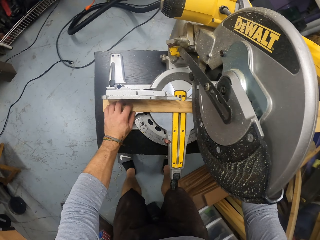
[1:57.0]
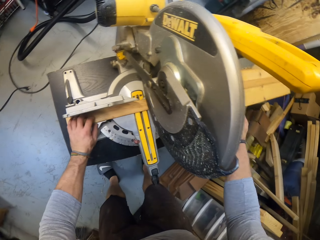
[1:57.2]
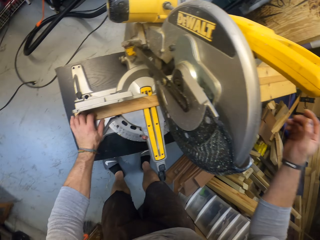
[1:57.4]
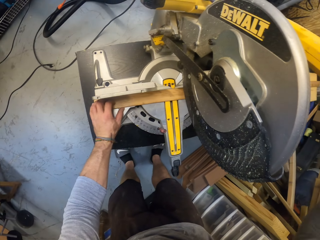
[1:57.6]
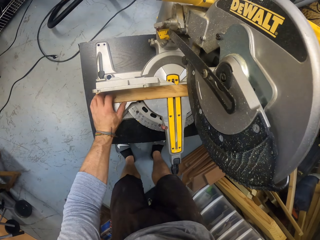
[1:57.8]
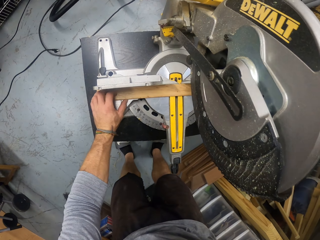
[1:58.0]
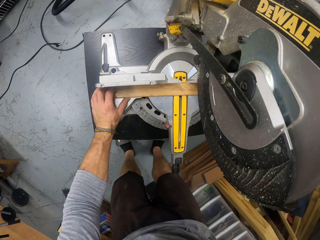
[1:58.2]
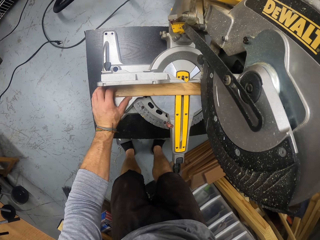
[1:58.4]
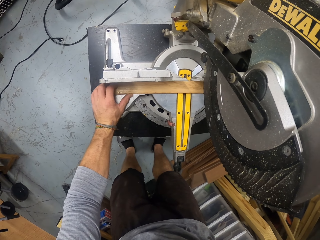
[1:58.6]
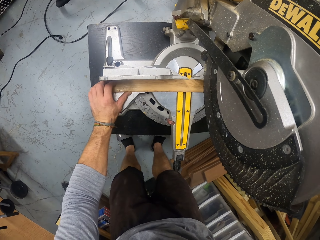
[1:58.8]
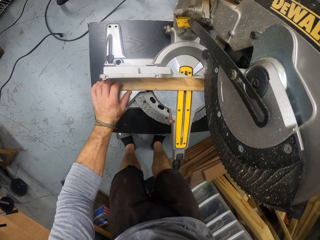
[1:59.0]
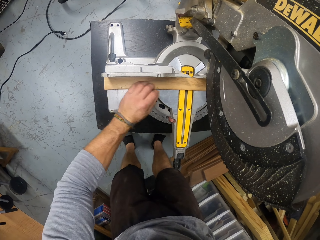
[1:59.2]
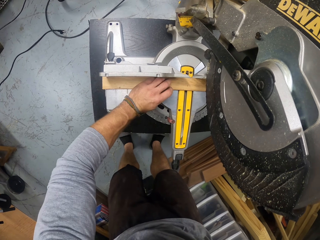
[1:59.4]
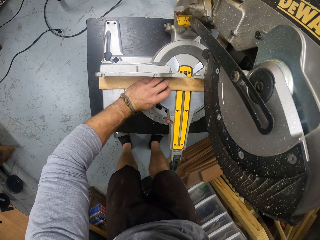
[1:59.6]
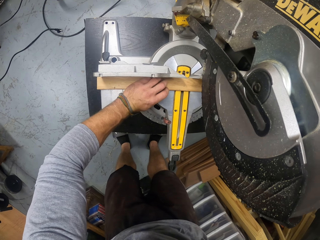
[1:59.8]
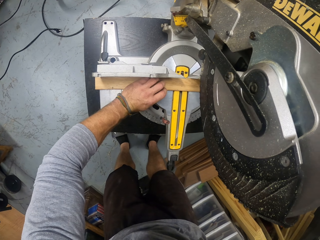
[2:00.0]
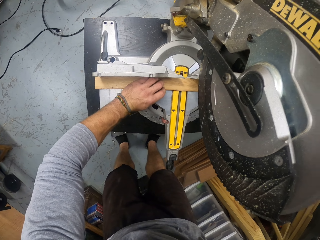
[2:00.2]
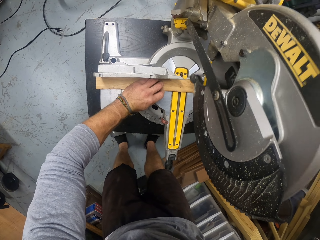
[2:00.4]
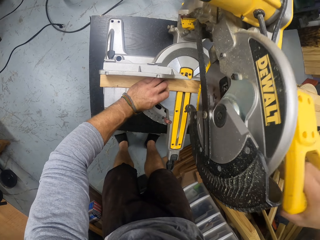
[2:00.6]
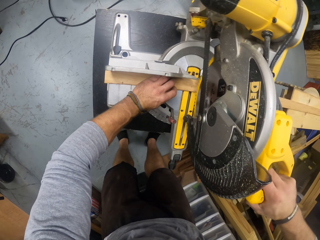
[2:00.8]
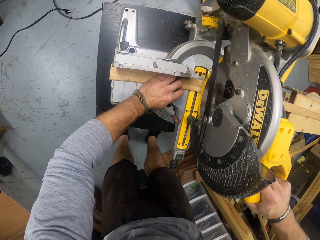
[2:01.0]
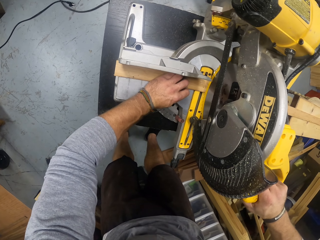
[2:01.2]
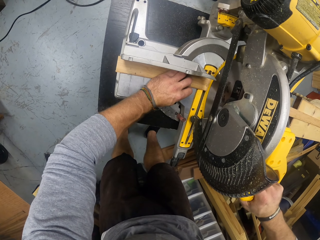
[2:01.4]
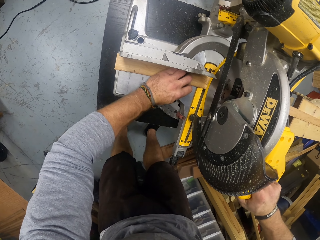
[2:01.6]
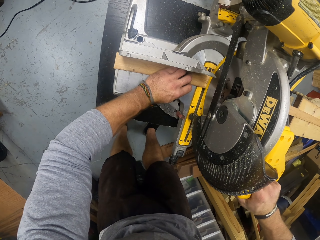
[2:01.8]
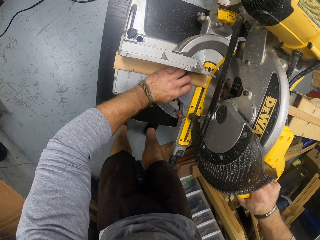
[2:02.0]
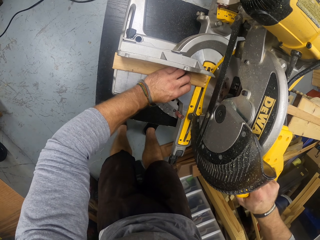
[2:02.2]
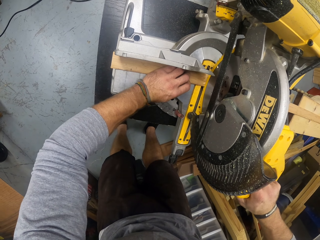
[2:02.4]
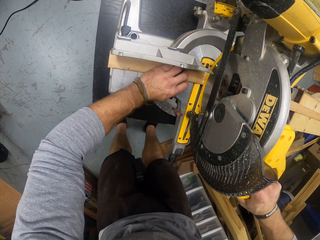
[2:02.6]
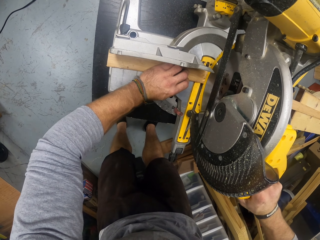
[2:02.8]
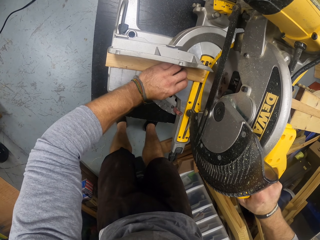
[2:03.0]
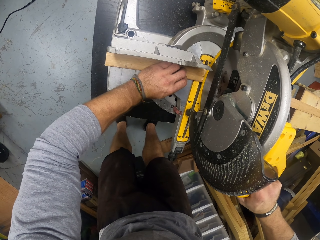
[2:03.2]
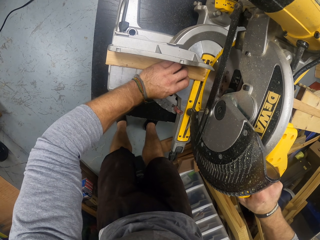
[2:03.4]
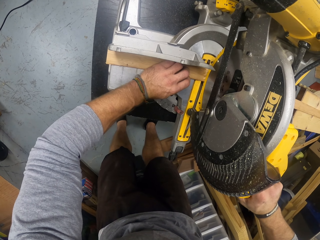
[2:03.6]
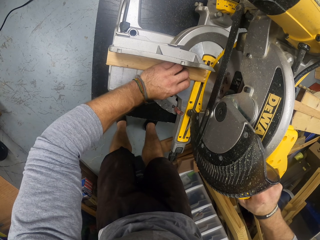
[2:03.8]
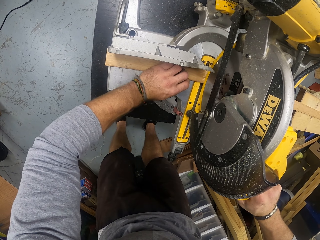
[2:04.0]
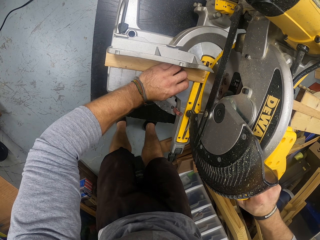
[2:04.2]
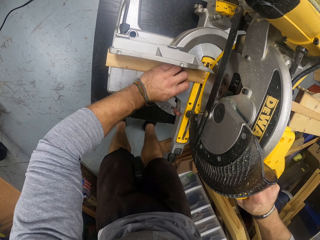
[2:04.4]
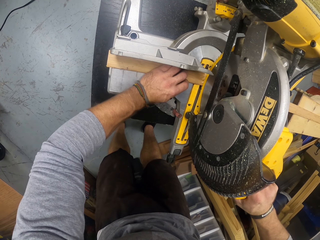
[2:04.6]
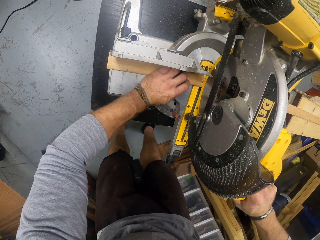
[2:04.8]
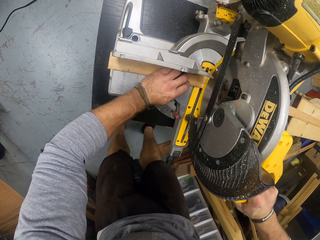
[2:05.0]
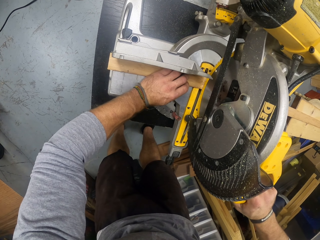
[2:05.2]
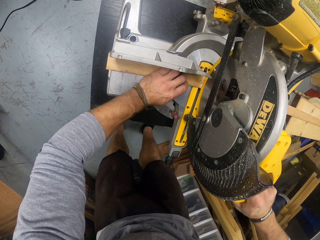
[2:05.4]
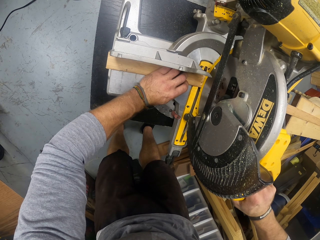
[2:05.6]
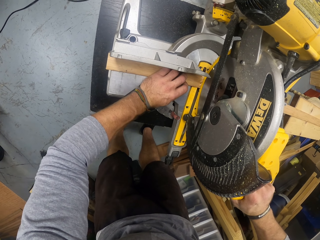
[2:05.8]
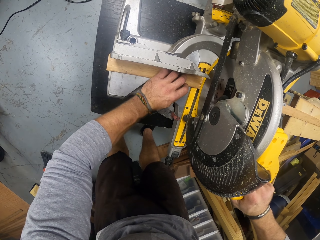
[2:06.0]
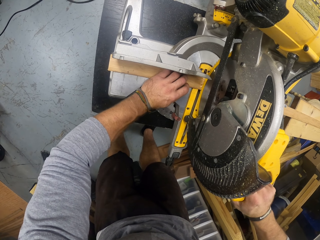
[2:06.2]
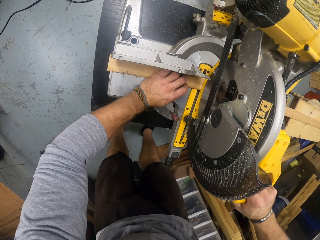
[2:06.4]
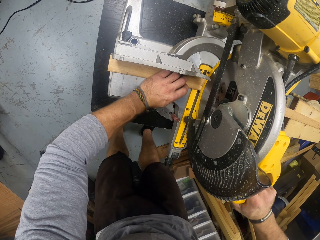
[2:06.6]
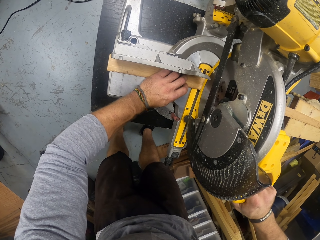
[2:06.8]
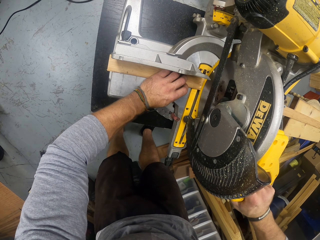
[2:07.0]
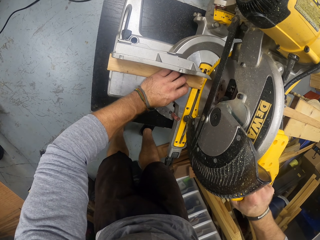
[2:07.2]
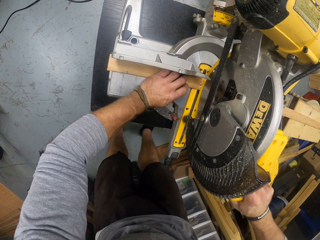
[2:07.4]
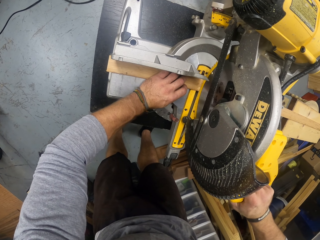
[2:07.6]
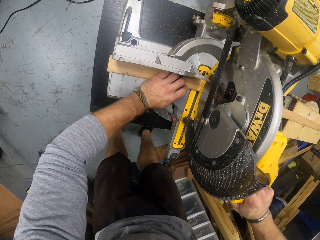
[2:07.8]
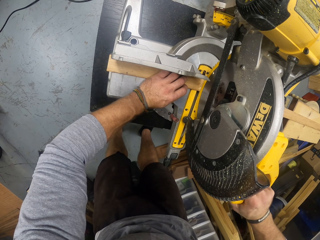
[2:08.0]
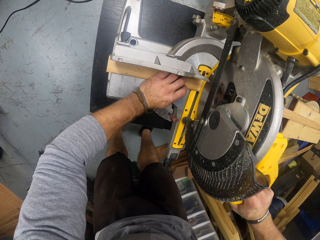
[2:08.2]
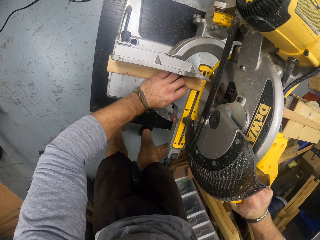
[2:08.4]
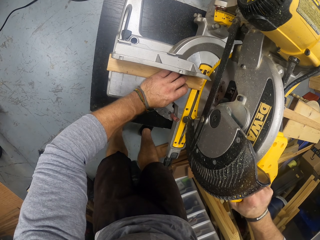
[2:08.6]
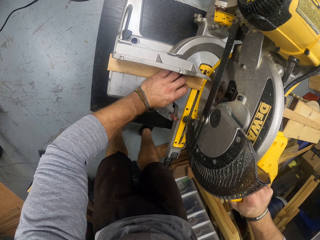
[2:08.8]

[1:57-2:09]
The camera wearer cuts the strip of wood with the miter saw in his right hand.

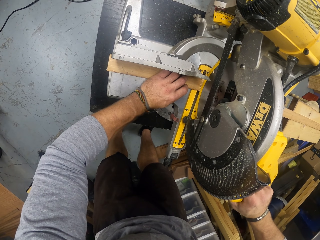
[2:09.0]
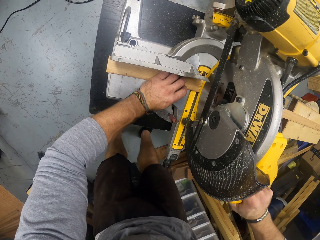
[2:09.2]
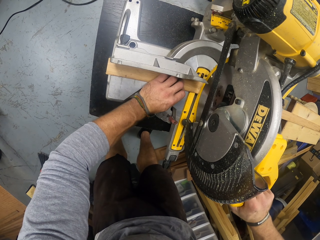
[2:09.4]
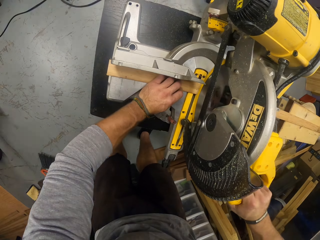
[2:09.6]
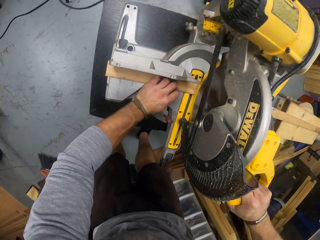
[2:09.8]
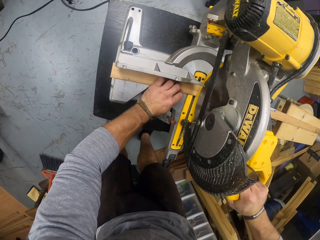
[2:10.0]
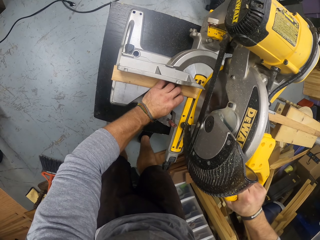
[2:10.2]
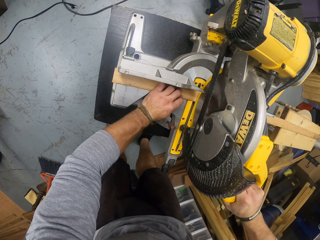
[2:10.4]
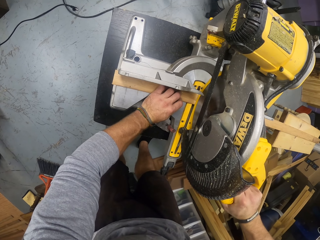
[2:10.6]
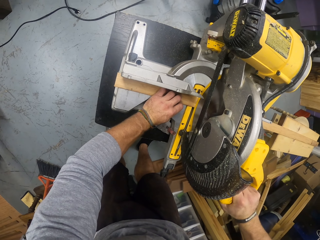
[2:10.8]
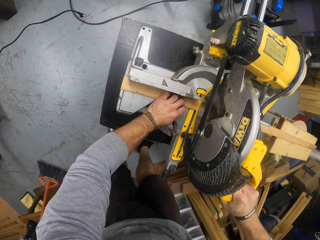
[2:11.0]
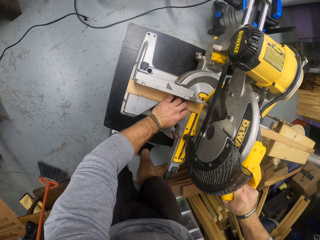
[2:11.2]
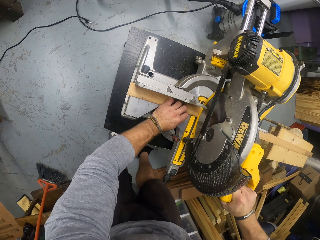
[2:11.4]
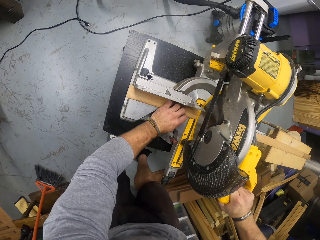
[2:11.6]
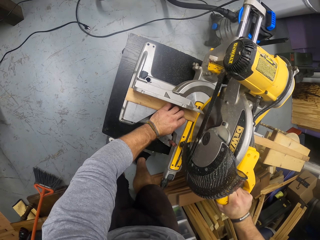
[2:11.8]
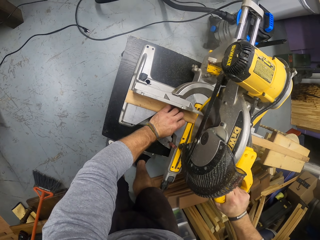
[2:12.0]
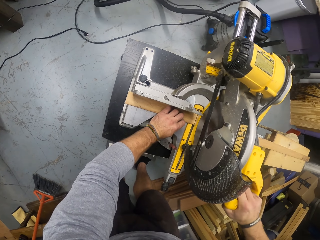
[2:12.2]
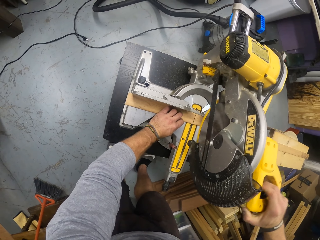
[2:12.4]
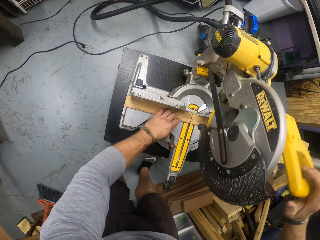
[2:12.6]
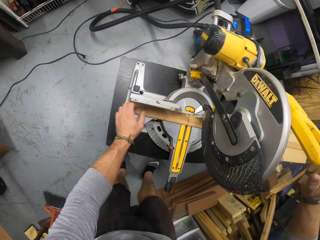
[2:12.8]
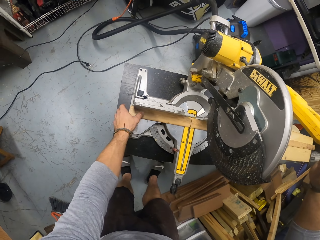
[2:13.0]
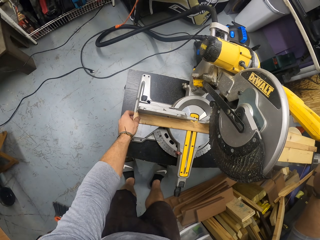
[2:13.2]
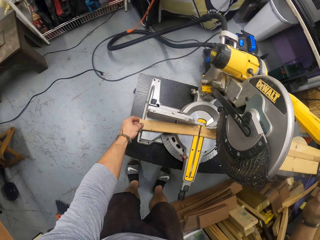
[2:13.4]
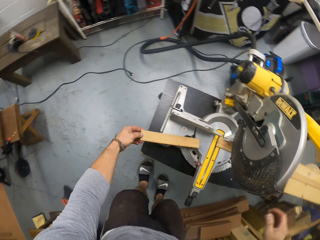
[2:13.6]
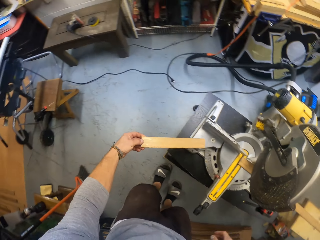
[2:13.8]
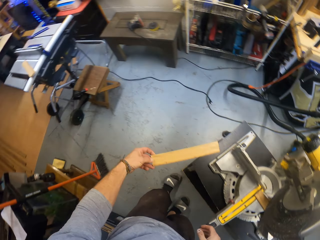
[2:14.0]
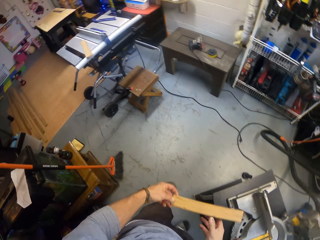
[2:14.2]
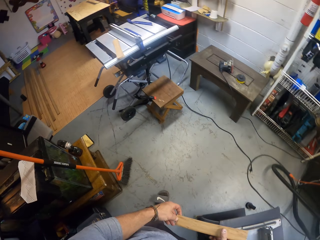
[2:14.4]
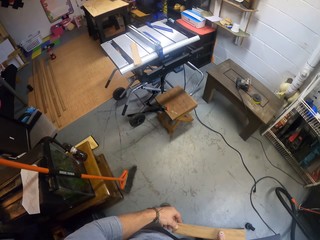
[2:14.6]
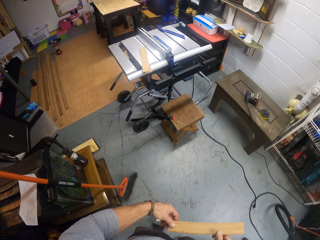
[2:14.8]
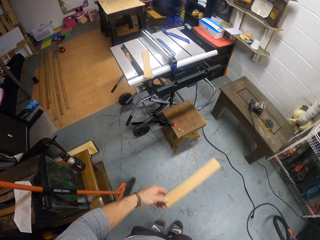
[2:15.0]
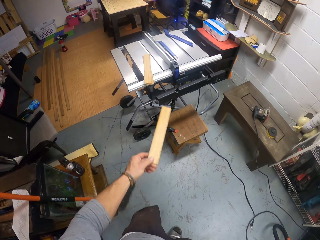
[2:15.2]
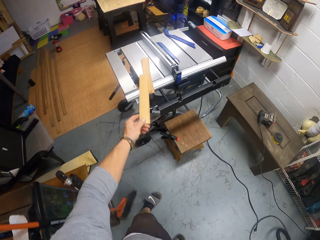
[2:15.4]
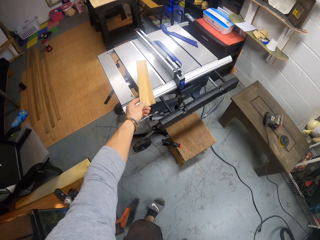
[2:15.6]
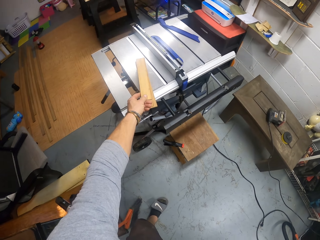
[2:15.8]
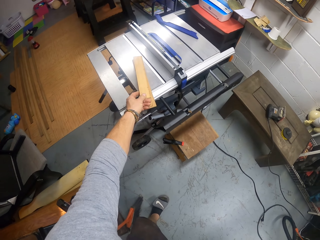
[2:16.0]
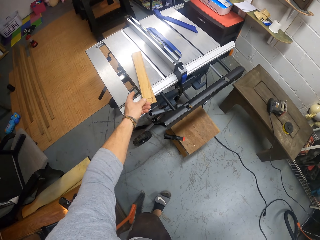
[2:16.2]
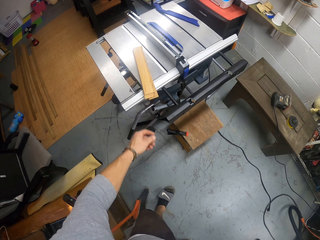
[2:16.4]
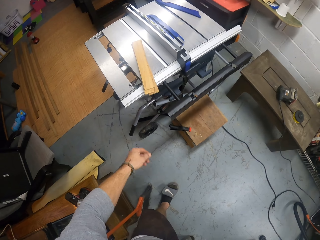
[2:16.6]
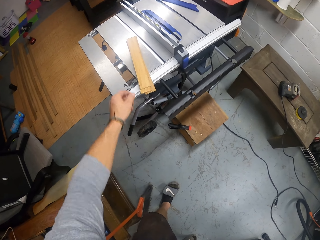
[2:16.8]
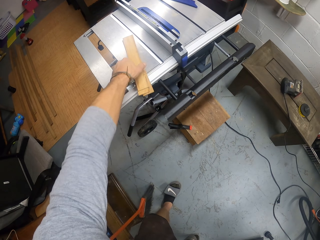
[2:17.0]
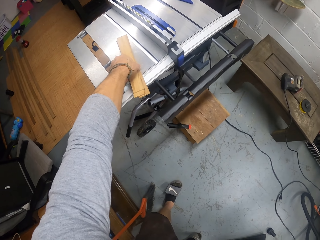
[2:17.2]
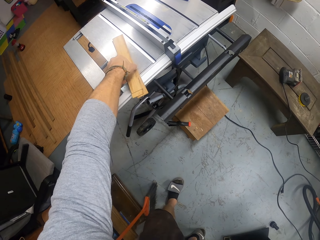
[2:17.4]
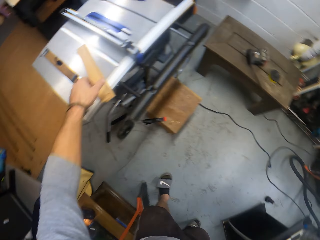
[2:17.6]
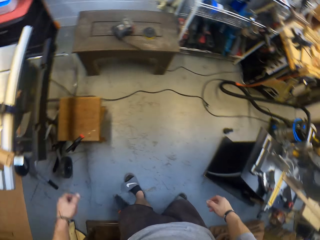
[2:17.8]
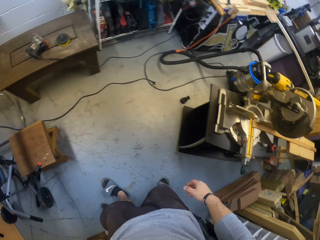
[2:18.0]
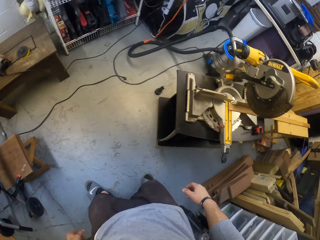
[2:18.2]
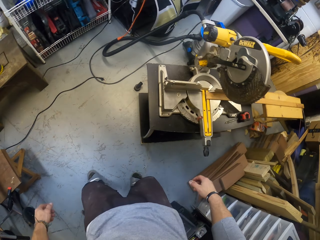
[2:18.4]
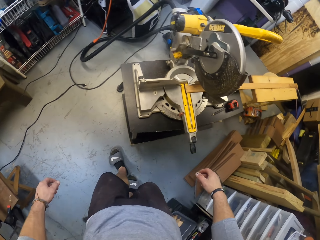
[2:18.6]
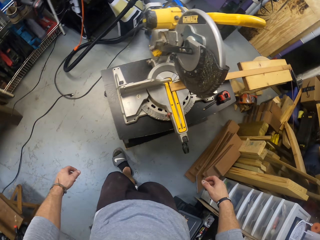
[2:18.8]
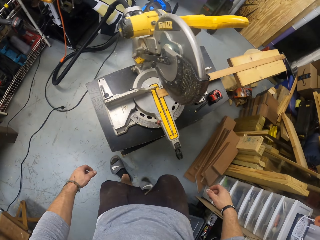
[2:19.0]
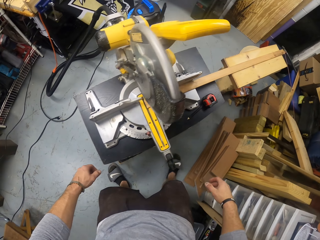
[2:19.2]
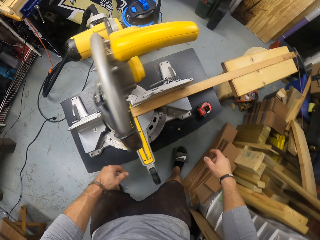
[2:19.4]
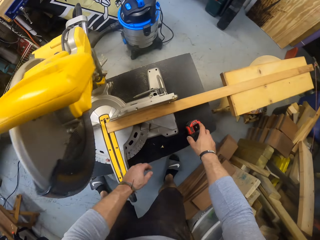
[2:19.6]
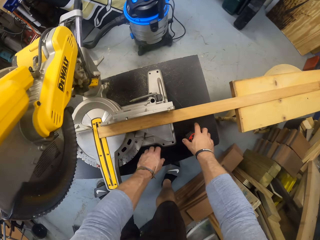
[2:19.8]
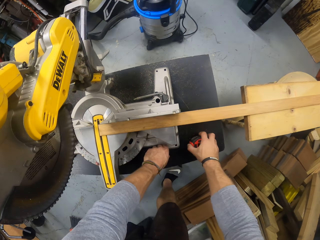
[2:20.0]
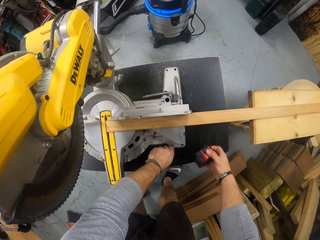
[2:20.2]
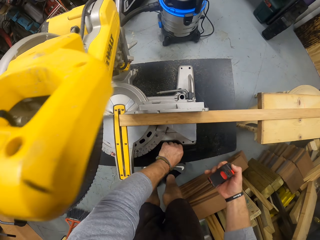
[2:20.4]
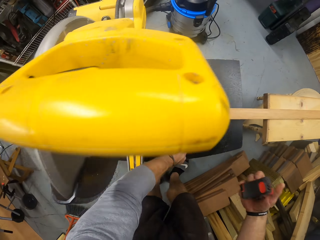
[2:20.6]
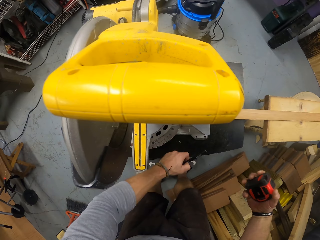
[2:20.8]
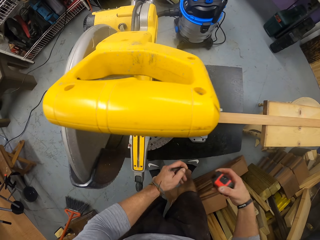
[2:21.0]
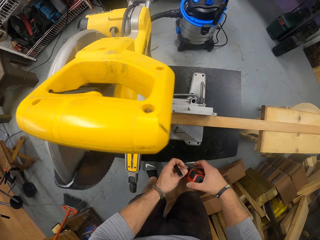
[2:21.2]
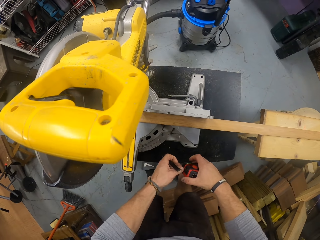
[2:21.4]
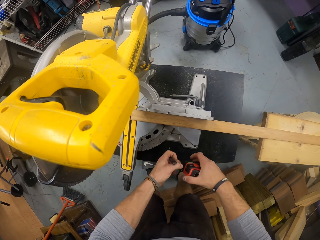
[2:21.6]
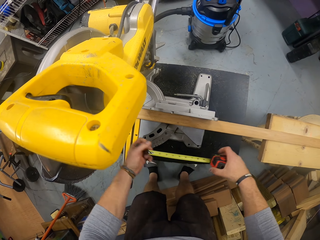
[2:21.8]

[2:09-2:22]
The camera wearer picks up a piece of wood on the table saw with his right hand. He fiddles with the piece of wood in his hands. He drops the piece of wood on an inactive table saw with his left hand. He holds the wood chips. He picks up the tape rule on the table saw with his right hand. He picks up the pencil on the table saw with his left hand. He places the tape rule on the strip of wood with his hands. He pulls the hook.
